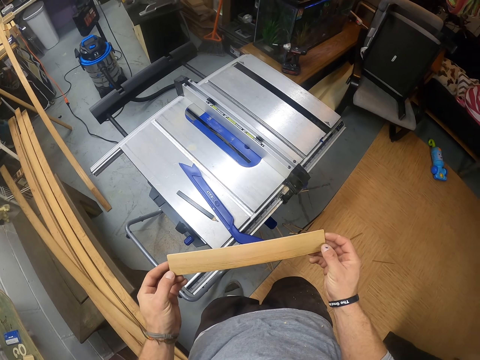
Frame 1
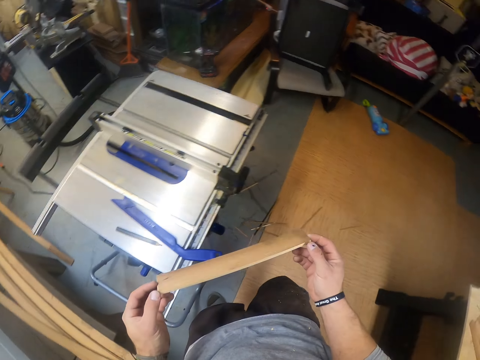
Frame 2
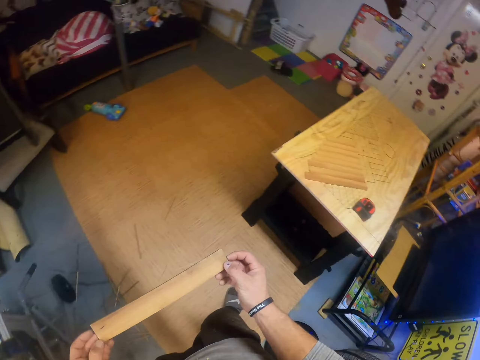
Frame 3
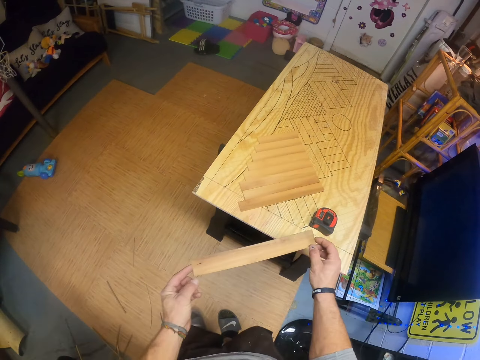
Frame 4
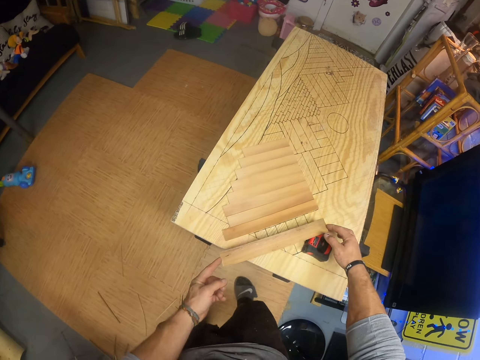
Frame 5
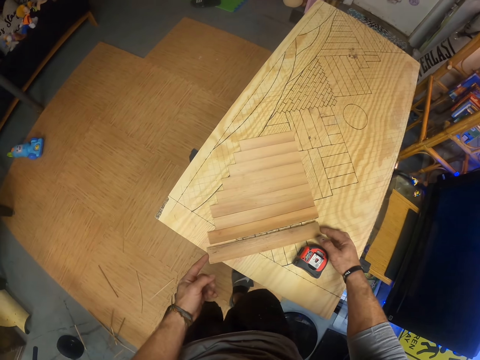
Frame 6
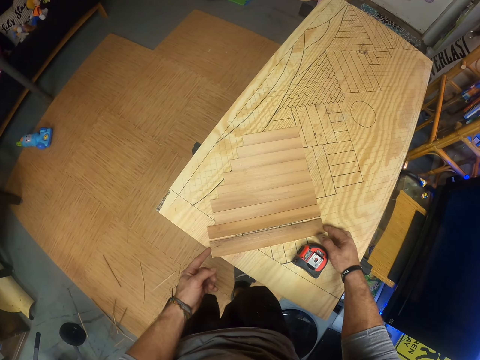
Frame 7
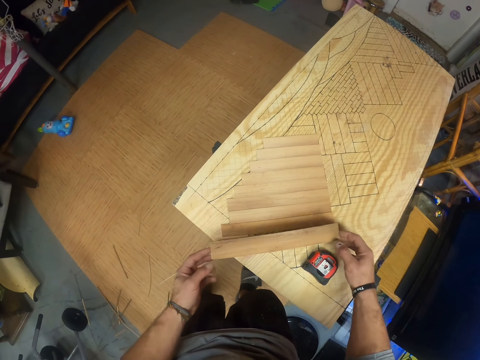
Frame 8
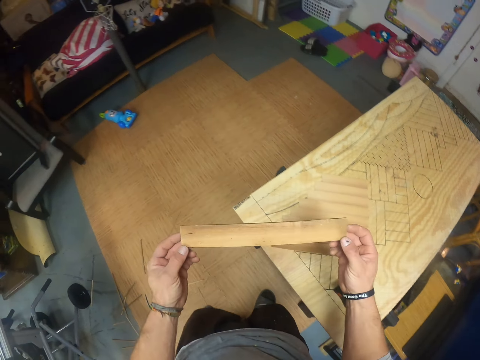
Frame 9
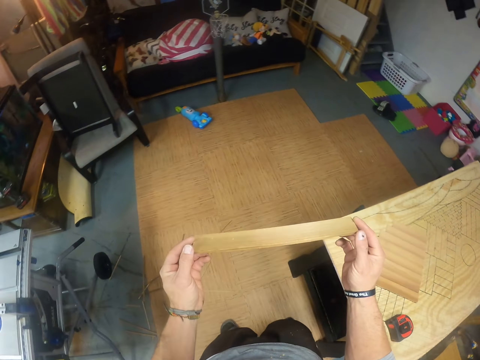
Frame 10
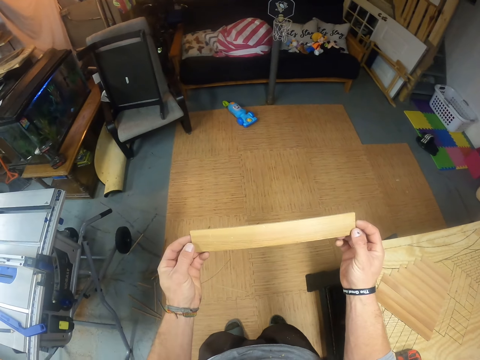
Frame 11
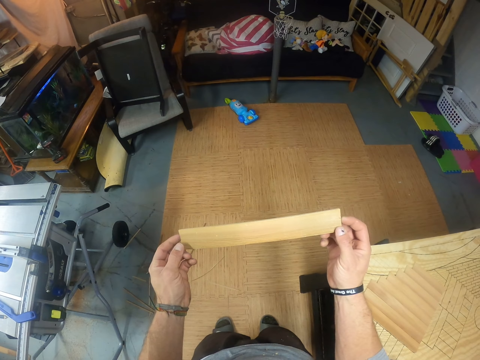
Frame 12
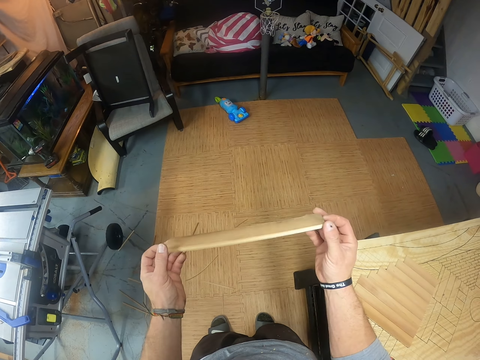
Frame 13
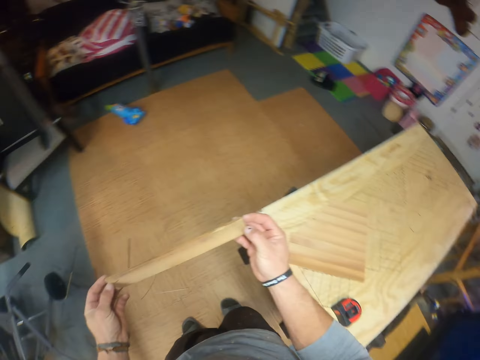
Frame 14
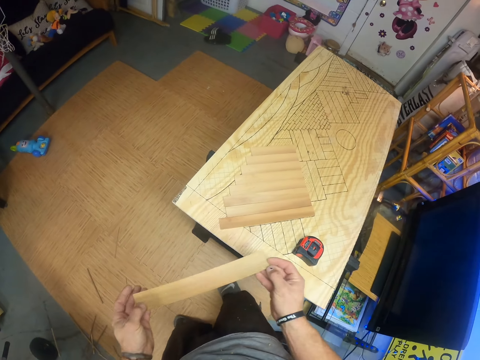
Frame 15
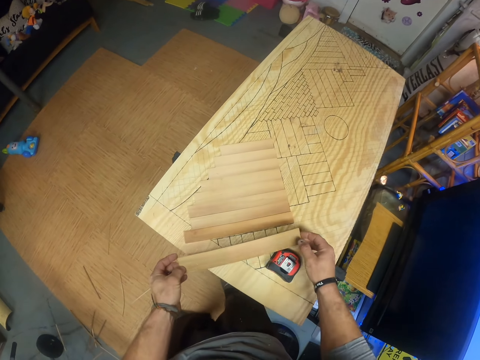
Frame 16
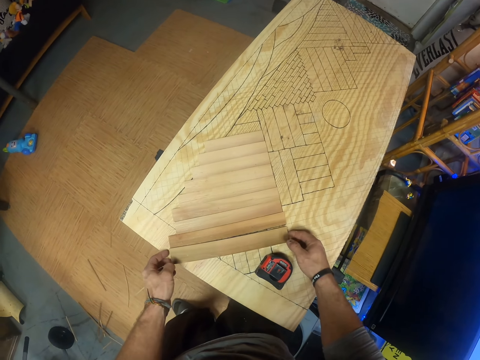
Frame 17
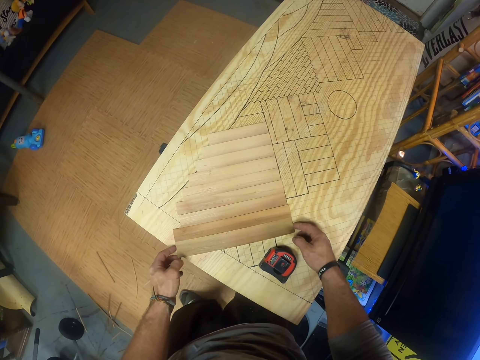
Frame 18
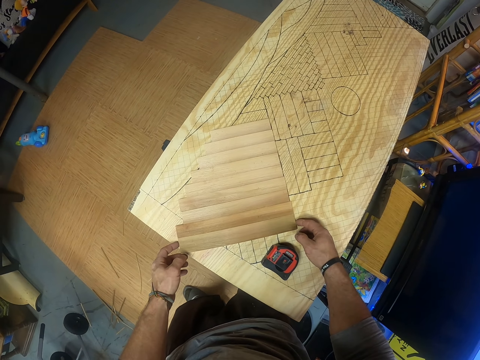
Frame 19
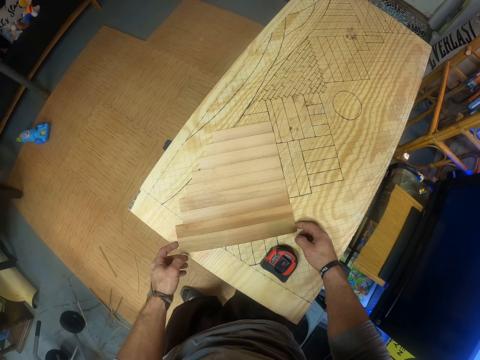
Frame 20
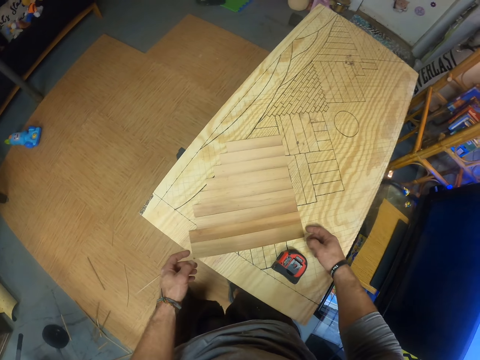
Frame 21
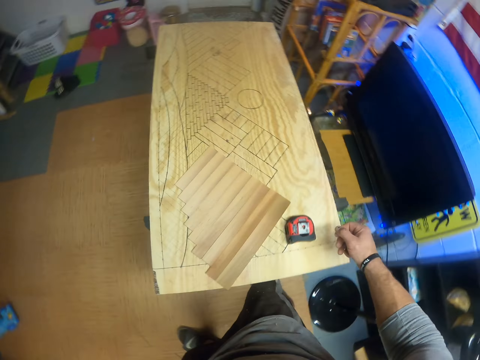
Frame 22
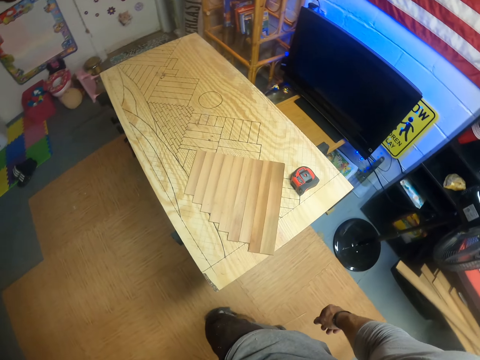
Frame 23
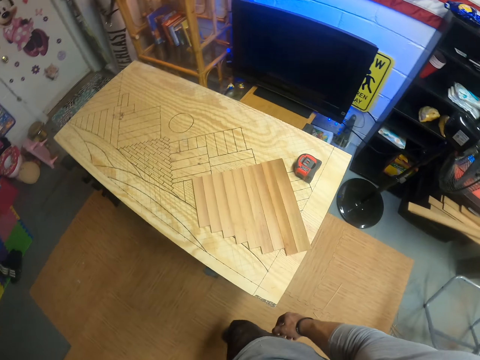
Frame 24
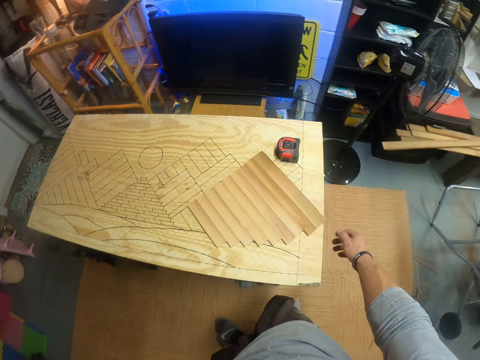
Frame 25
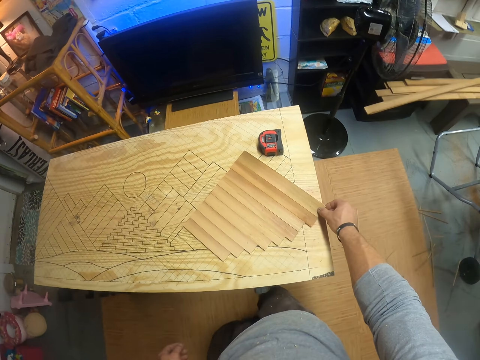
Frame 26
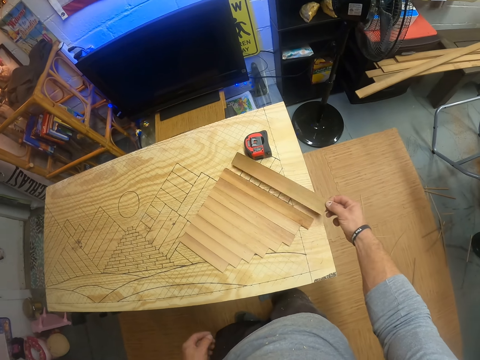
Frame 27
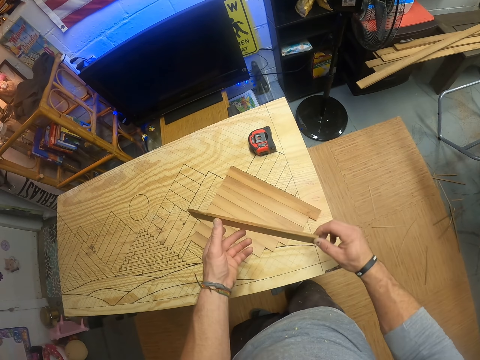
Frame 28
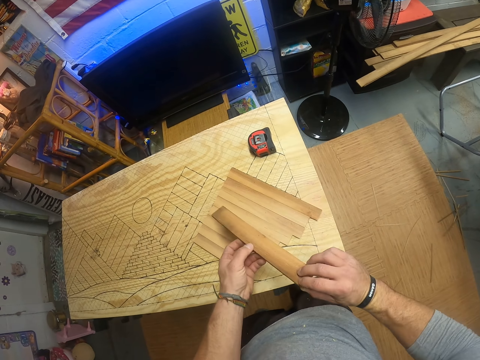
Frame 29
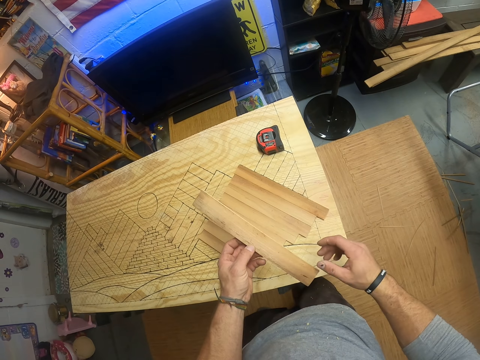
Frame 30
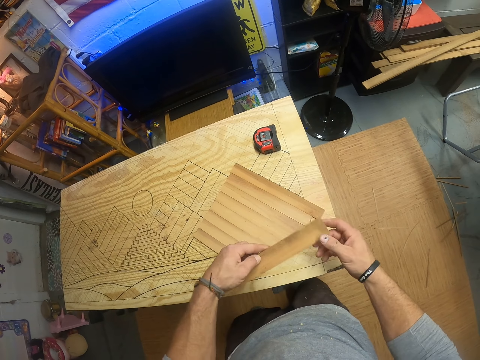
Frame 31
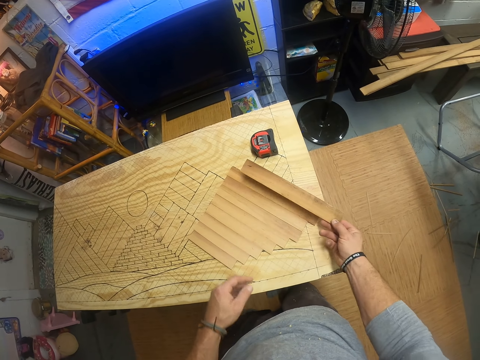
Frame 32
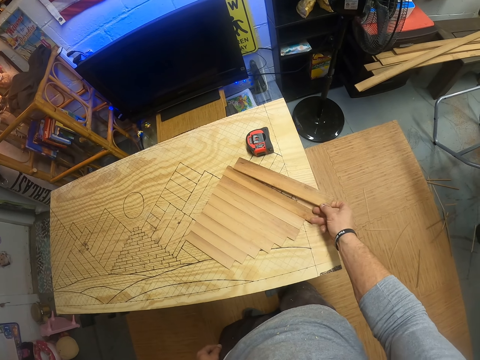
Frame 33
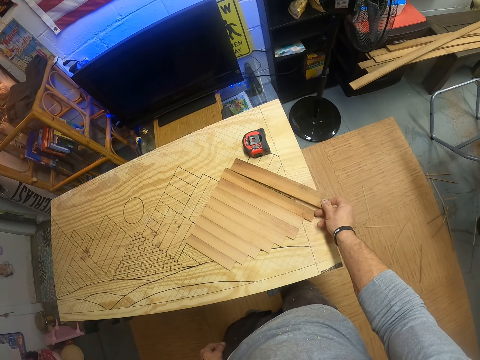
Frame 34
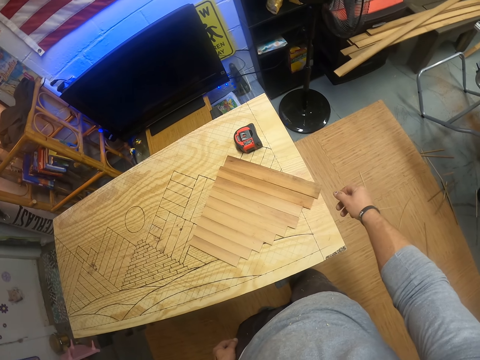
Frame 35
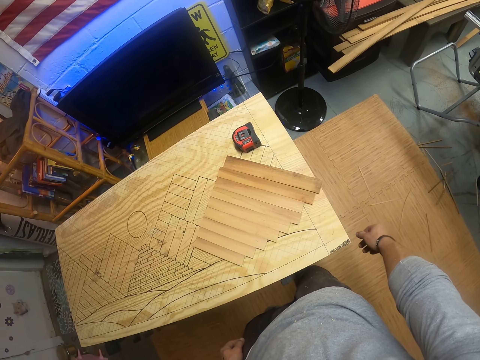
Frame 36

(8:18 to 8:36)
The camera wearer turns right and walks forward. He fits the wood on the wooden structure. He places the piece of wood on the table with both hands. He picks up the piece of wood from the table with both hands. He examines the piece of wood with both hands. He fits the wood on the wooden structure. He places the piece of wood on the table with both hands. He walks forward, turns right, walks forward and turns right. He picks up the piece of wood from the table with his right hand. He examines the piece of wood with both hands. He places the piece of wood on the table with his right hand.

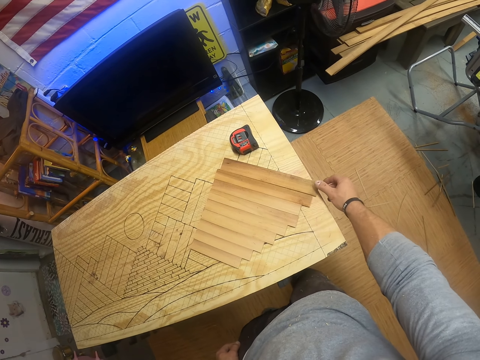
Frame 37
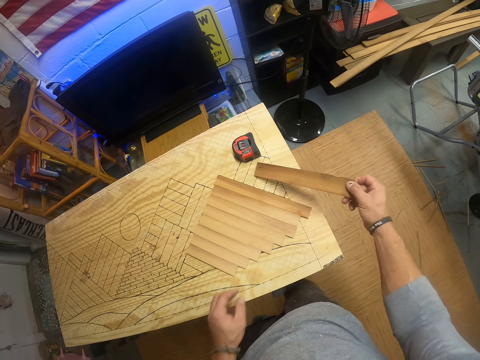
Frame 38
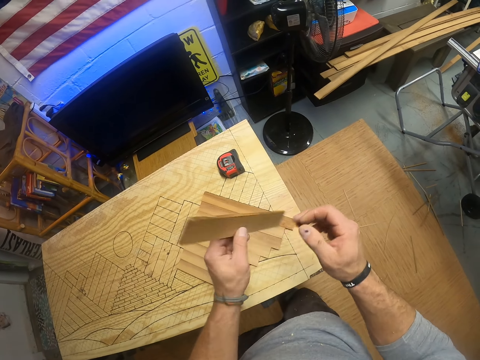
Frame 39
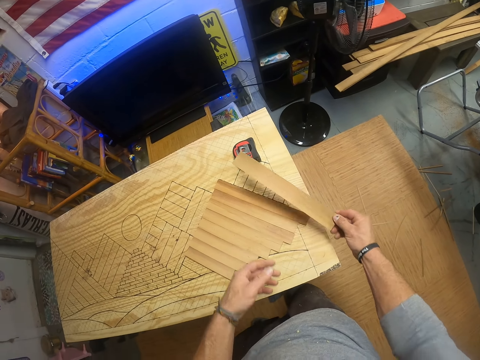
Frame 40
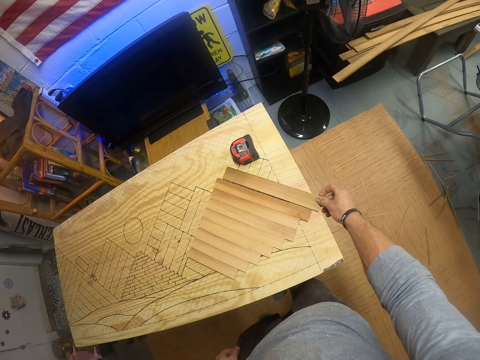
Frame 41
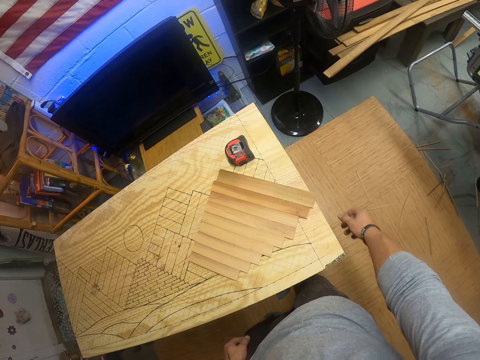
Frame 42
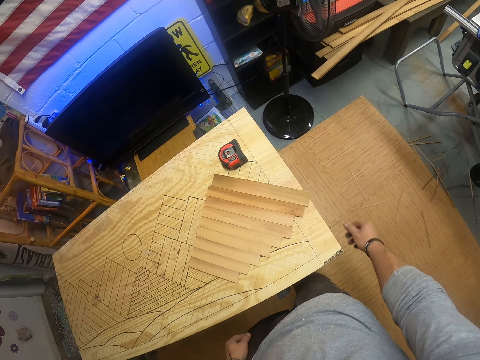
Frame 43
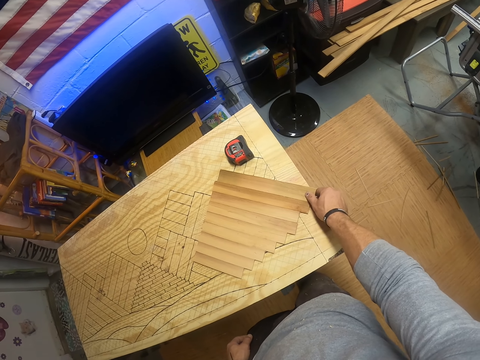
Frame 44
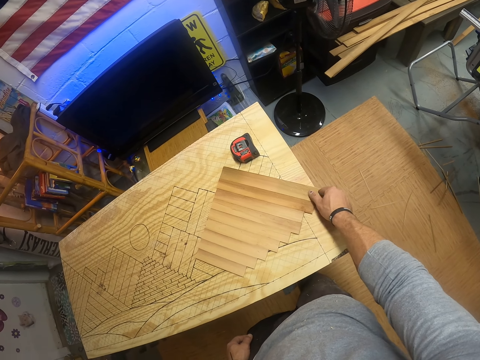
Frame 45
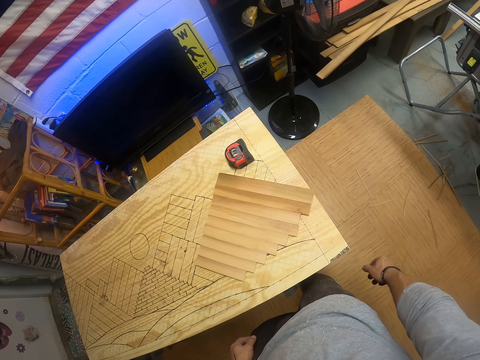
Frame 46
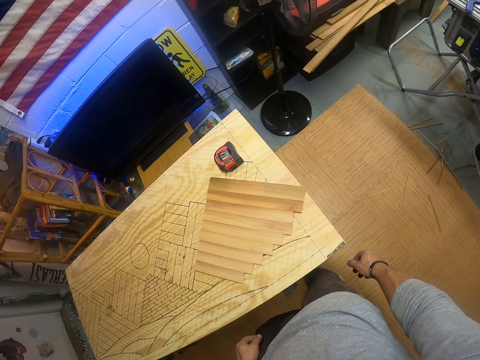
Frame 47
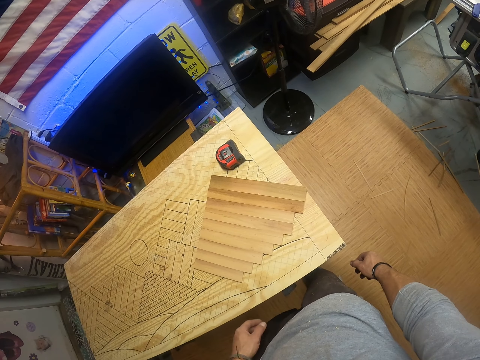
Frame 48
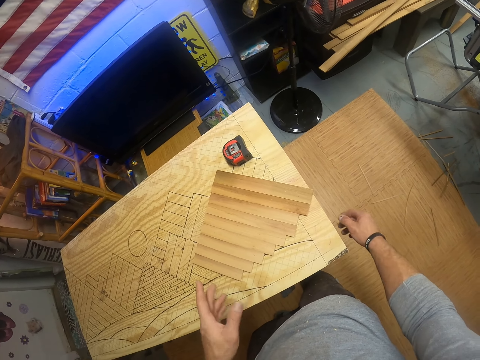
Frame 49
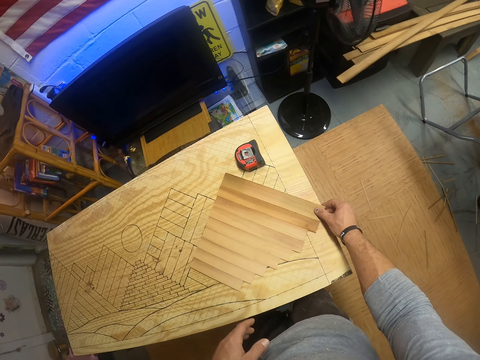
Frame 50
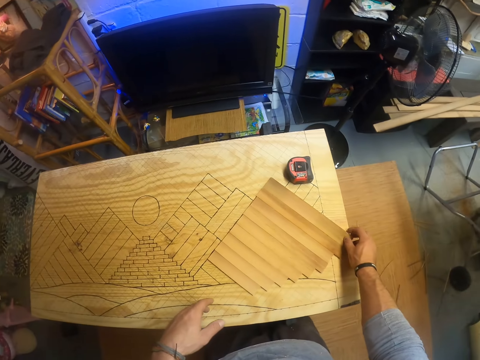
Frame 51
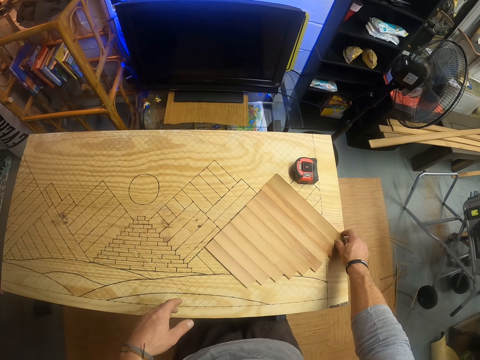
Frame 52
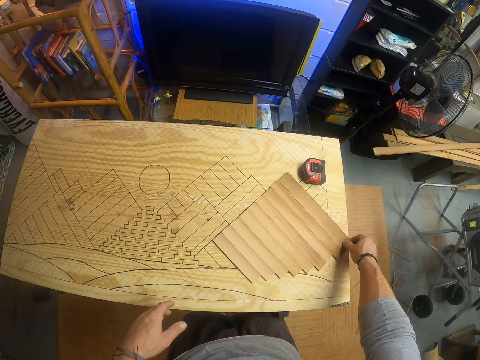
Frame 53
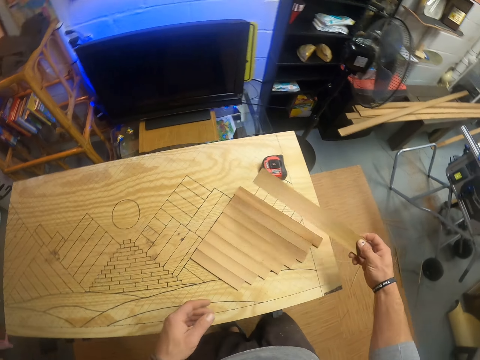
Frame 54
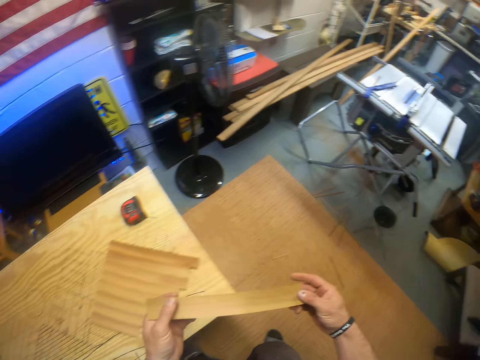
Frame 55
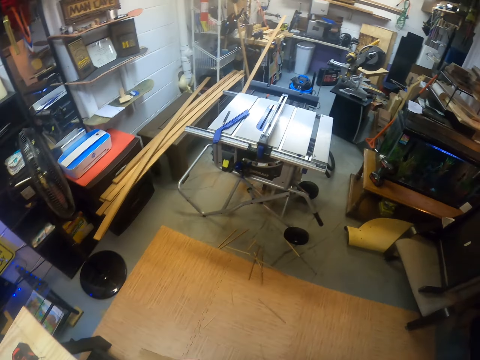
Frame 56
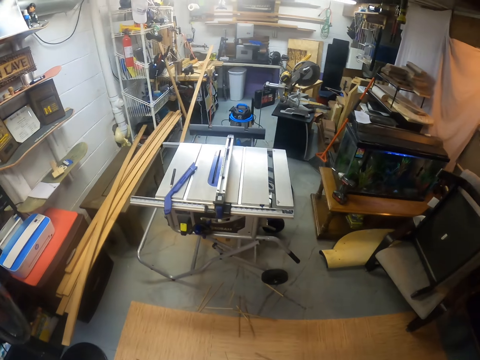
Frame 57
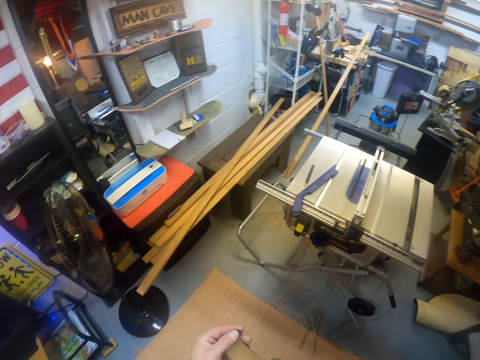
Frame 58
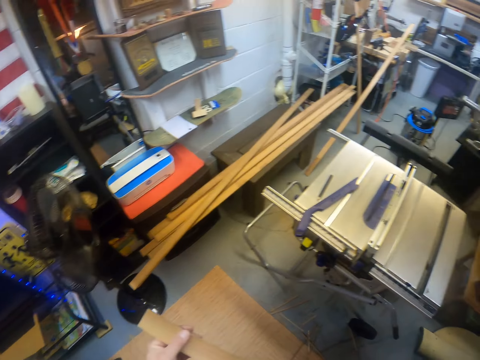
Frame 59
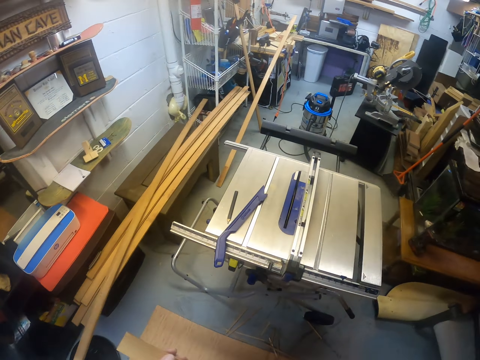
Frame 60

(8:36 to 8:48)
The camera wearer picks up the piece of wood from the table with his right hand. He turns the piece of wood with both hands. He looks at the wood. He places the piece of wood on the table with his right hand. He adjusts the piece of wood on the table with his right hand. He picks up the piece of wood from the table with his right hand. He holds the piece of wood with both hands. He looks at the wood, turns right and walks forward.
